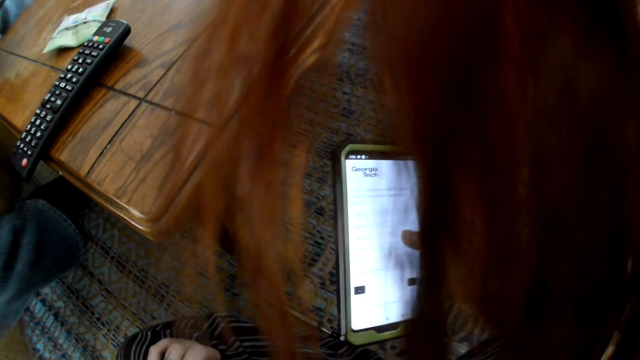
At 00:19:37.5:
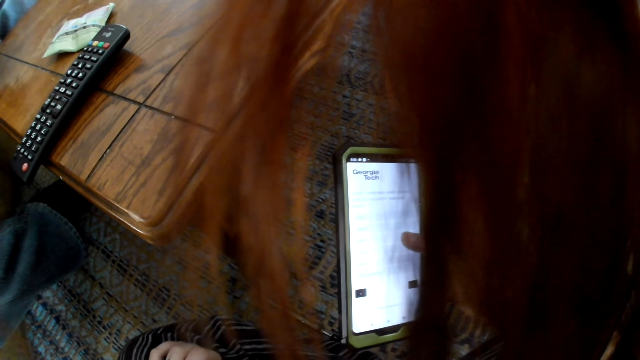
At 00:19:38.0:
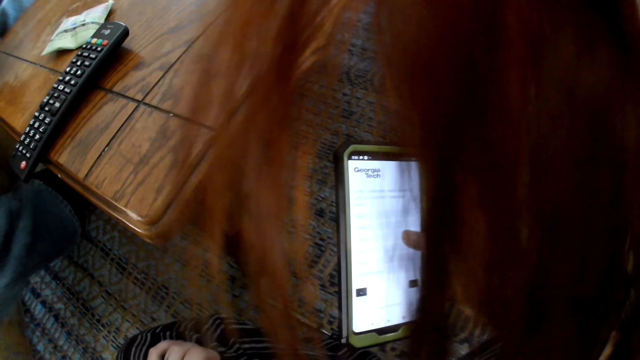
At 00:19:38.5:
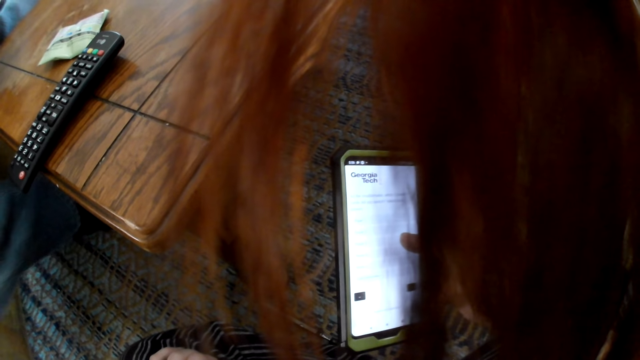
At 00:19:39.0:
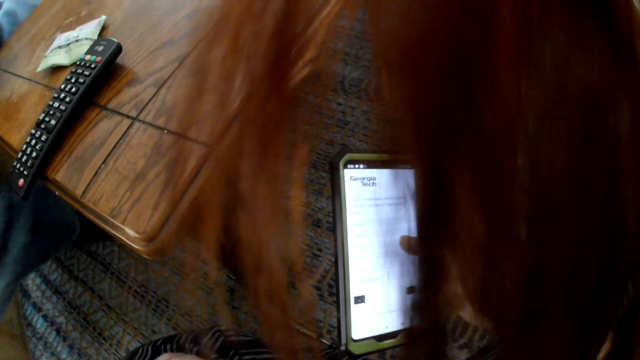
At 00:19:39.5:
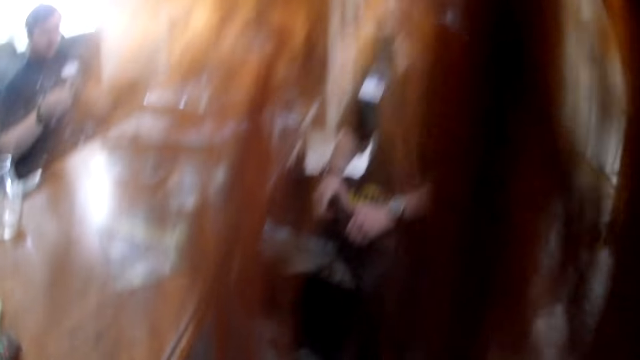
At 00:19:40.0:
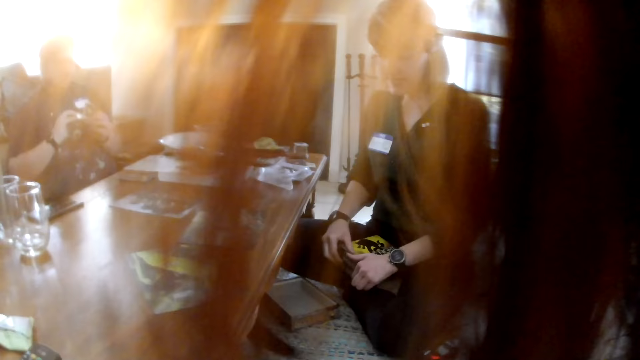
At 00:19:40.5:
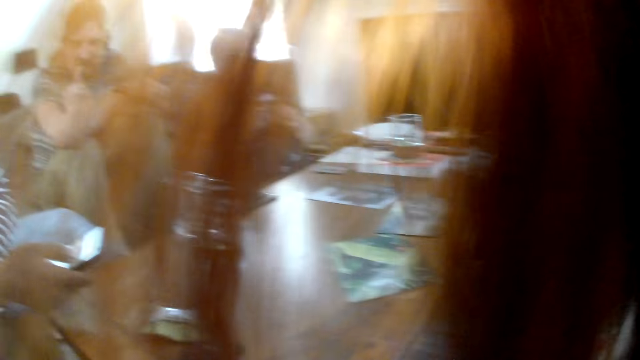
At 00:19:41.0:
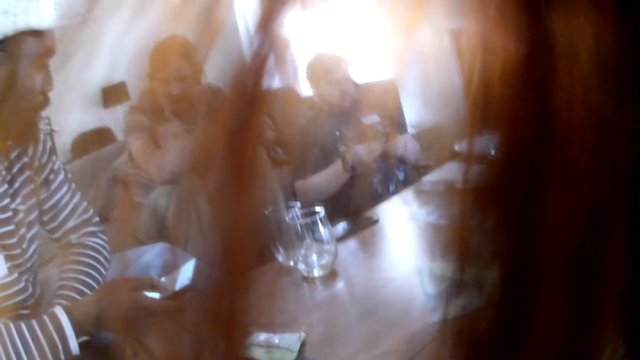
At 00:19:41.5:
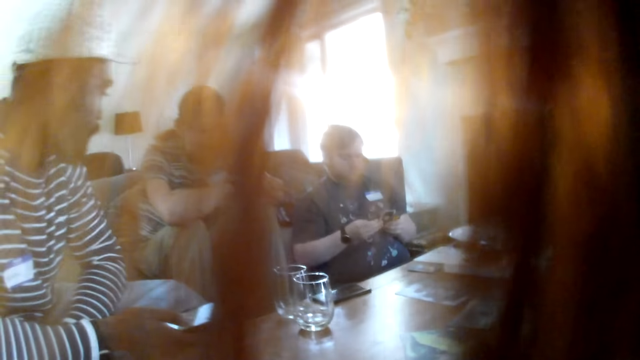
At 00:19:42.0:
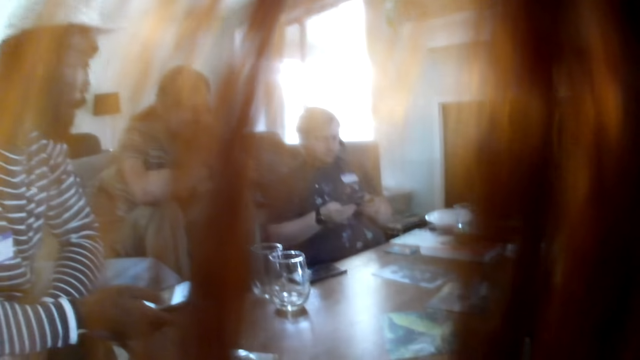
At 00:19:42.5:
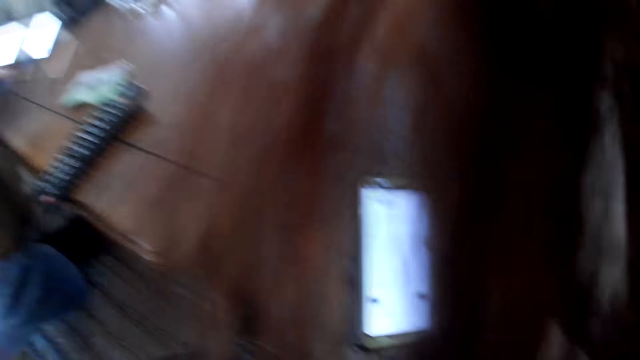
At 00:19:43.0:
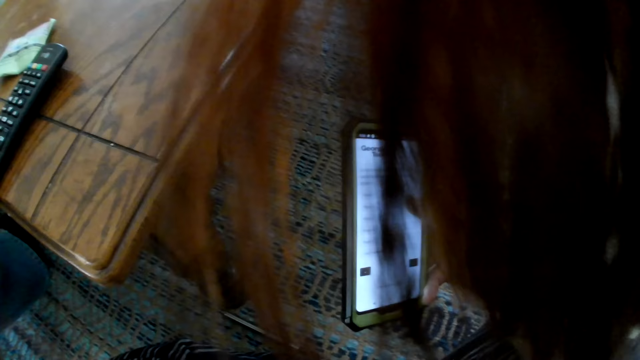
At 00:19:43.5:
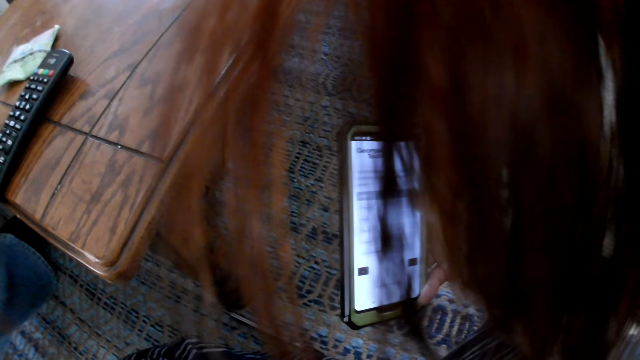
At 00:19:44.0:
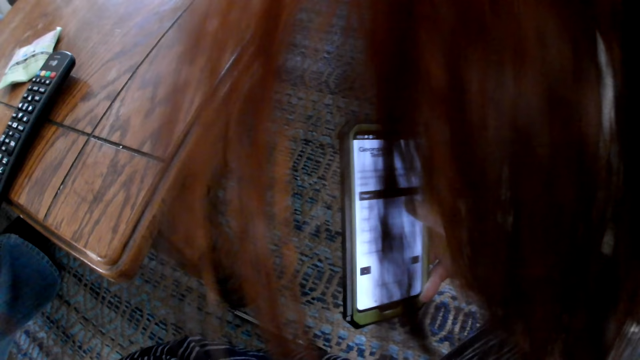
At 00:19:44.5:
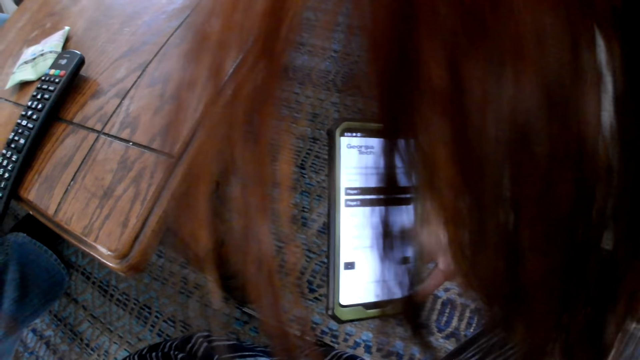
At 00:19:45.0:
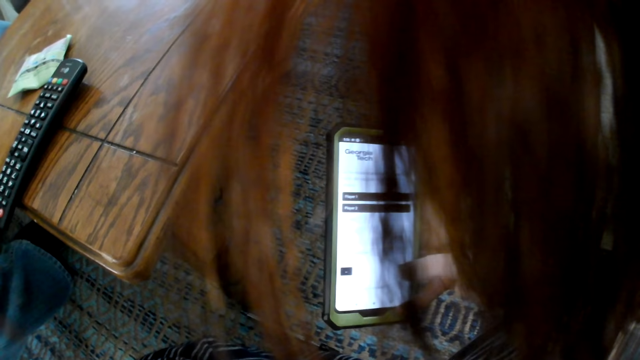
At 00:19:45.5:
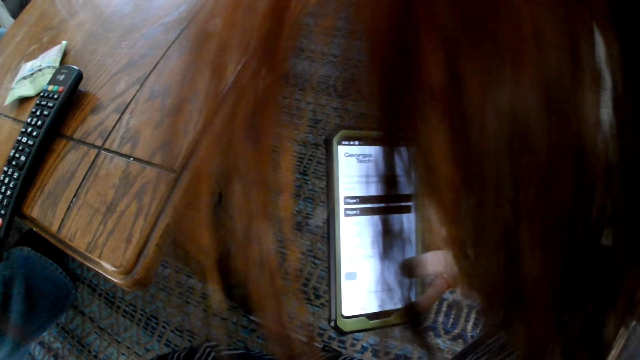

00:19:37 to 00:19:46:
The camera wearer stares around the room. They operate the phone.

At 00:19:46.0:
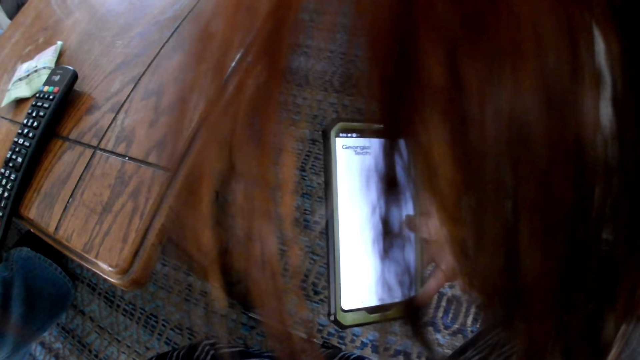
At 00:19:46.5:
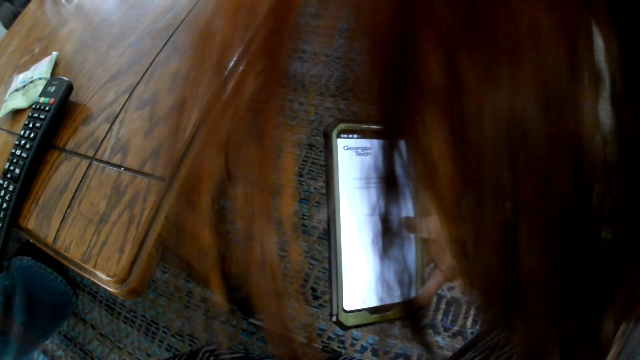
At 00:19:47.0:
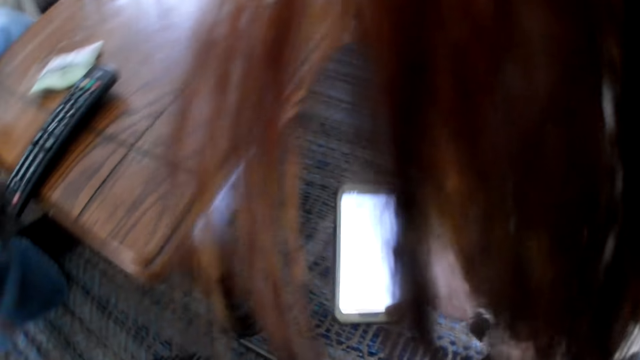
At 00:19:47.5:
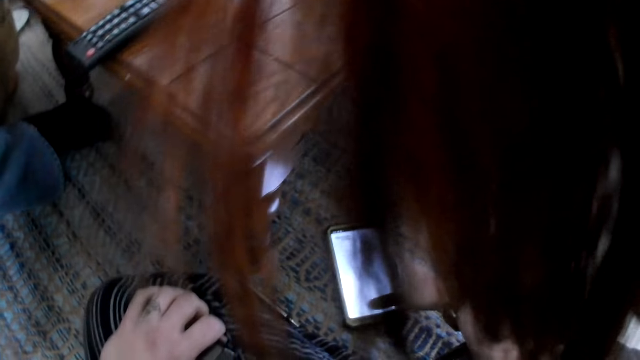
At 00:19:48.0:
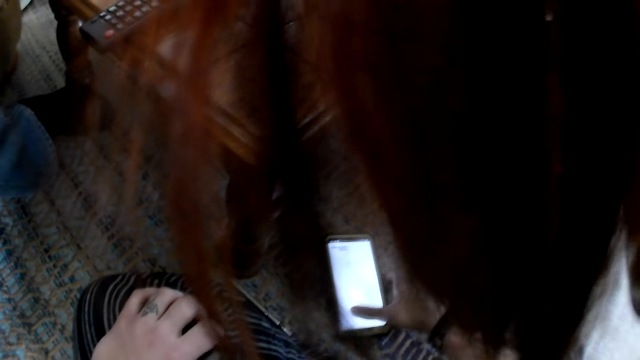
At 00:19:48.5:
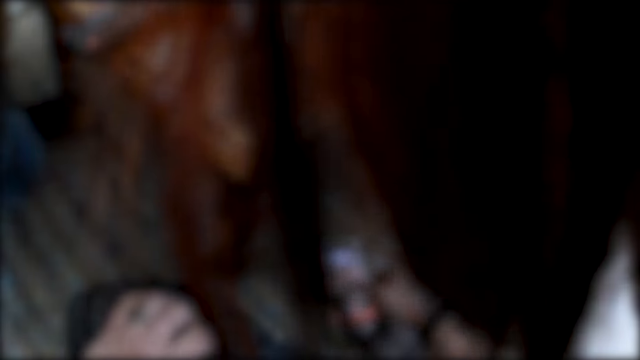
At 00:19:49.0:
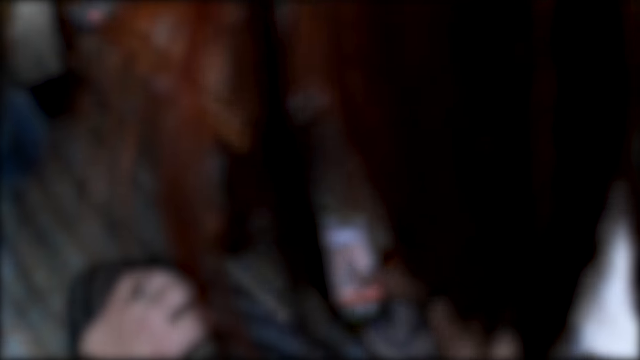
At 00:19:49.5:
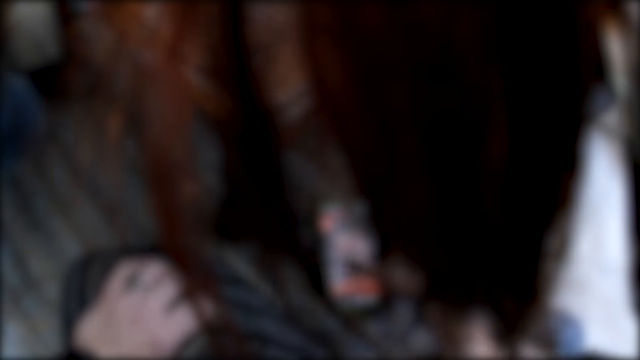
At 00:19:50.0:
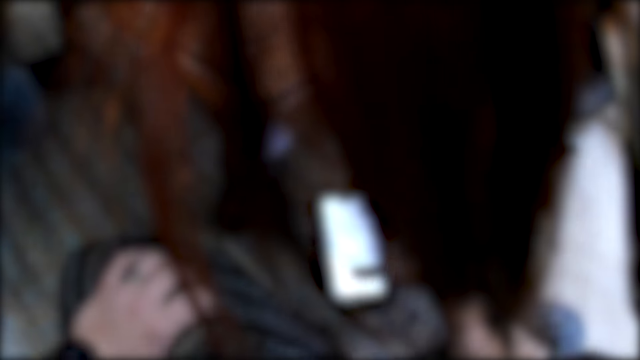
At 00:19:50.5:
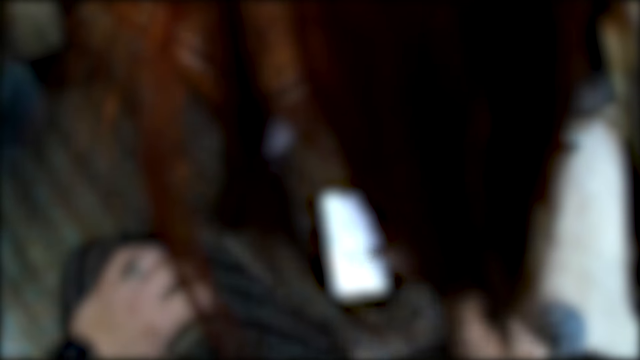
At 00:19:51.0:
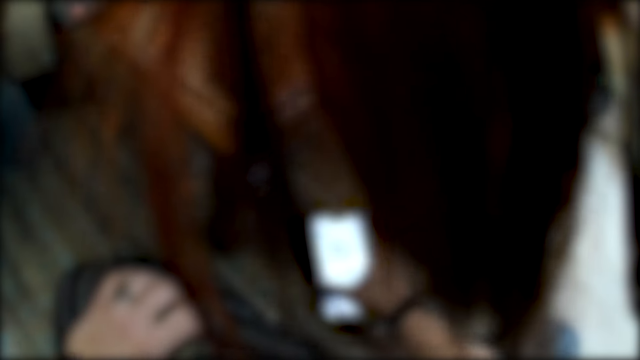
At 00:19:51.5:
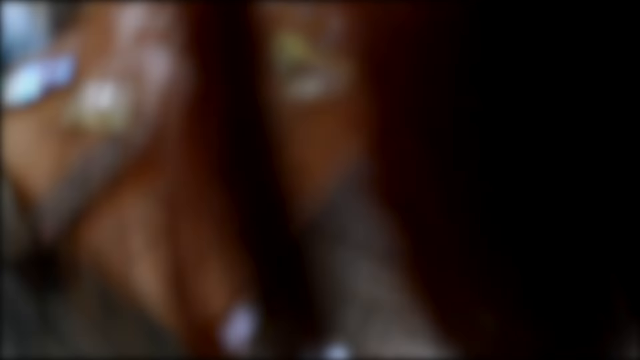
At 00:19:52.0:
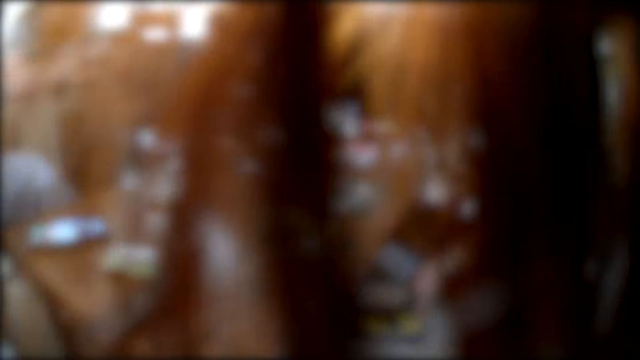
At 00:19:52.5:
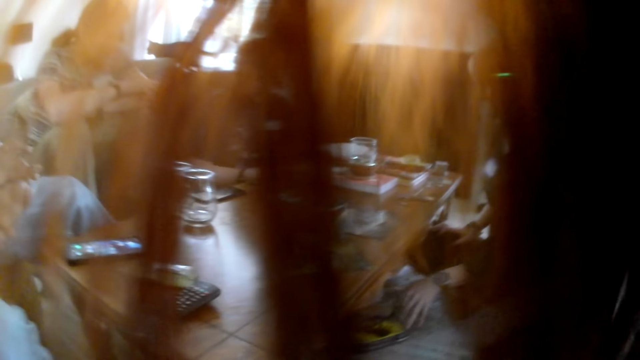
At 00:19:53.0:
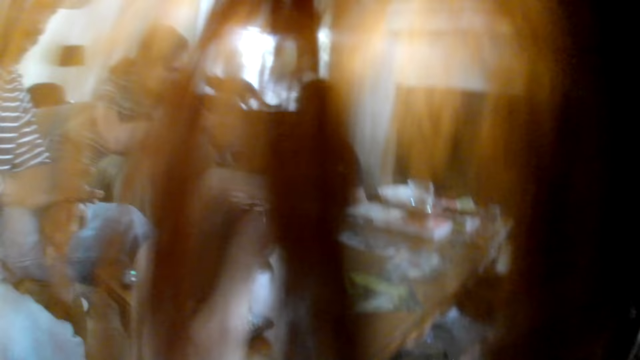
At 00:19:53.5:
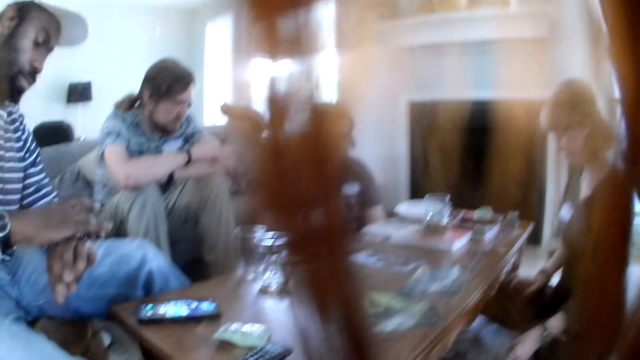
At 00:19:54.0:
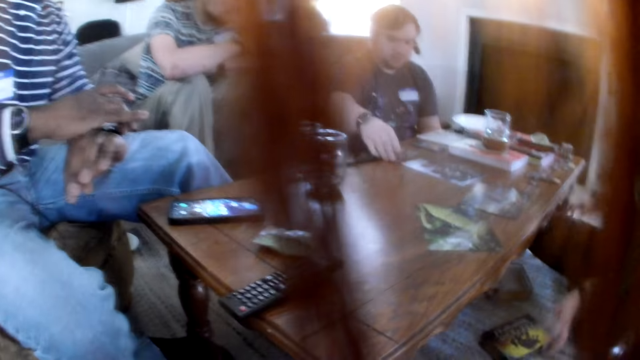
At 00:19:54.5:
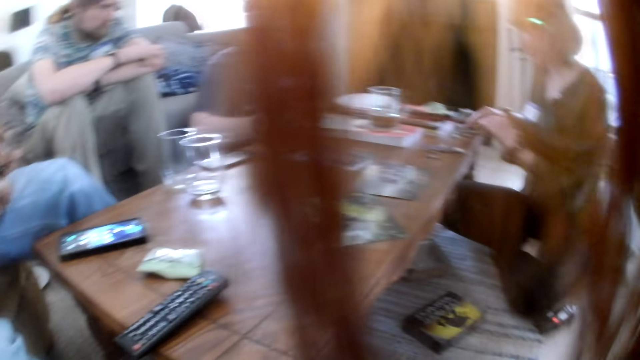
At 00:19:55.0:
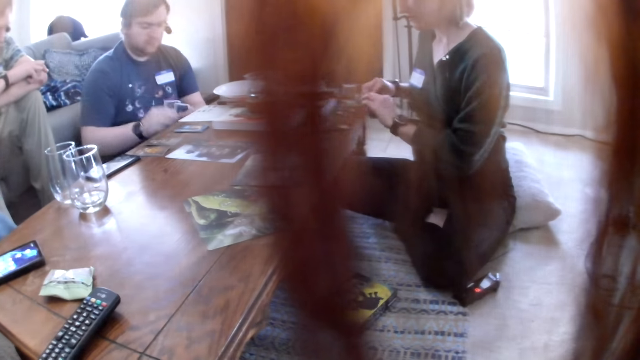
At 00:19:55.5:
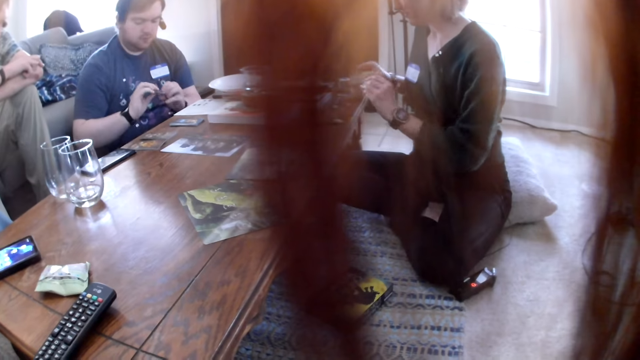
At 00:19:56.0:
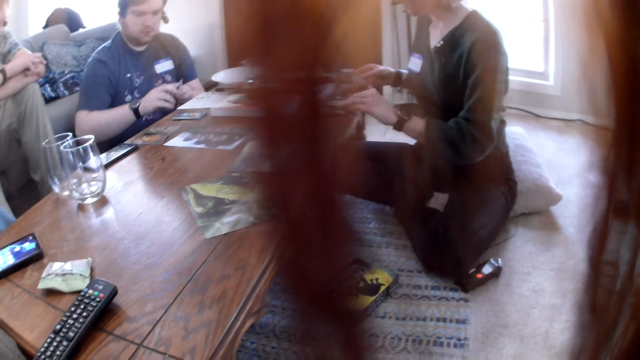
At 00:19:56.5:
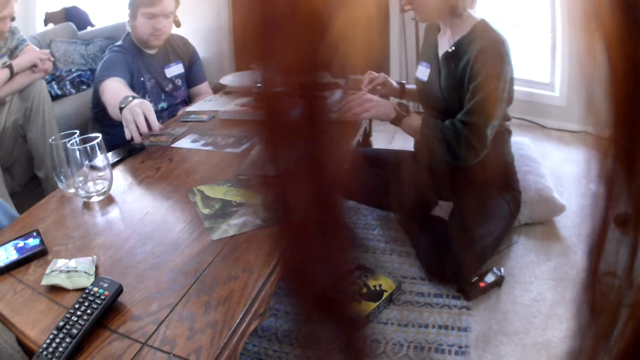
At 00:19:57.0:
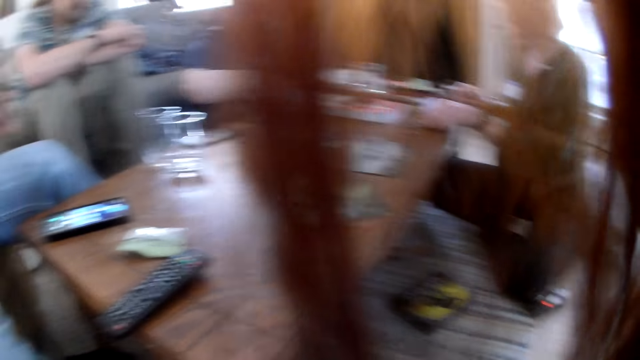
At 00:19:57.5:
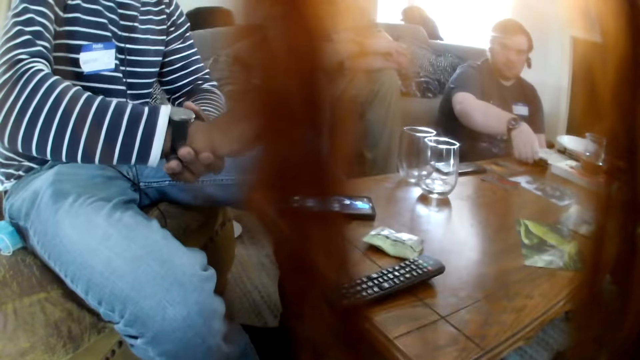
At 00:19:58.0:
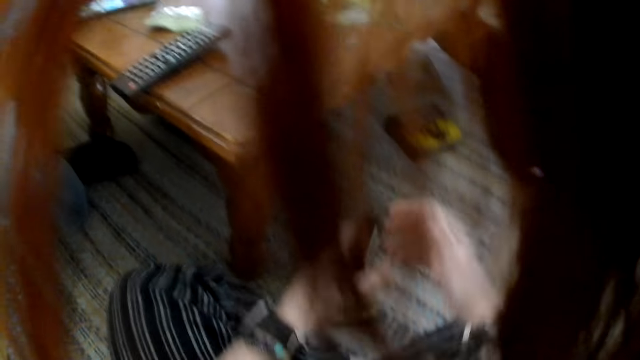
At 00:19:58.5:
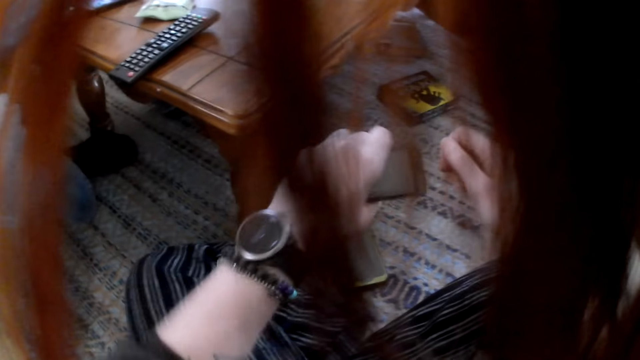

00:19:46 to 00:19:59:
The camera wearer drops the mobile phone in her right hand on the floor. She operates the mobile phone on the floor with her right hand. She stares around the room. A woman moves the box on the floor with her left hand. A man drops a token in his right hand on the table. The woman picks a card from the table with her left hand and drops the card in her left hand on the table. The woman flips a card on the table with her right hand. The man drops a card in his right hand on the table.
